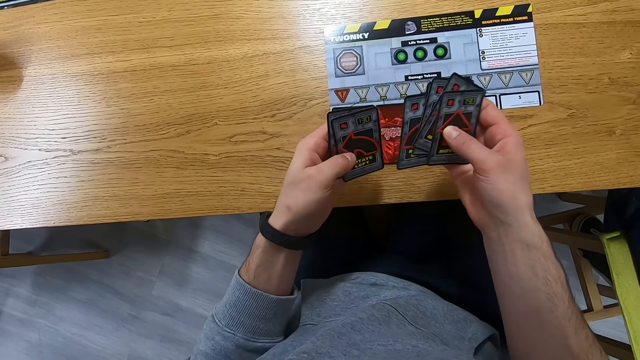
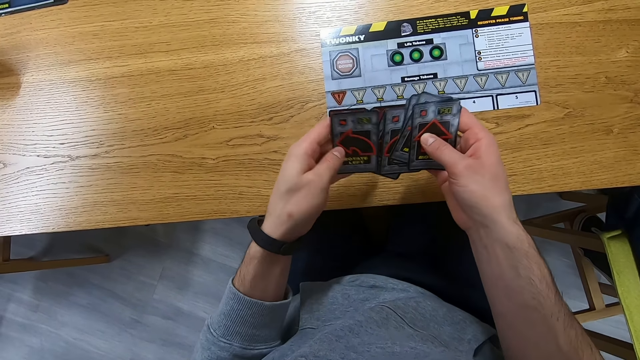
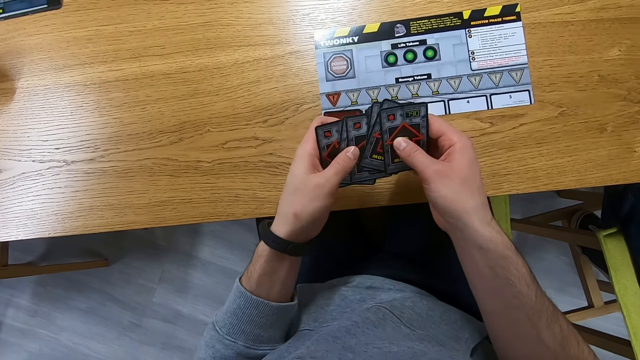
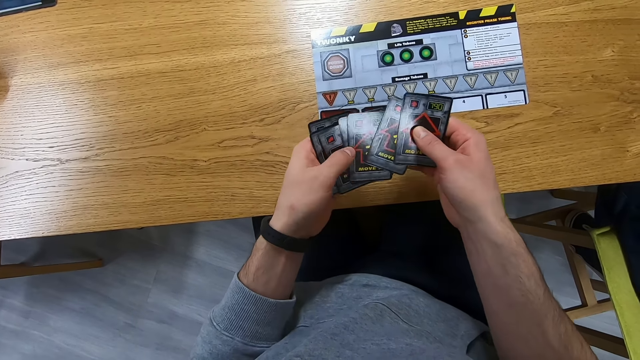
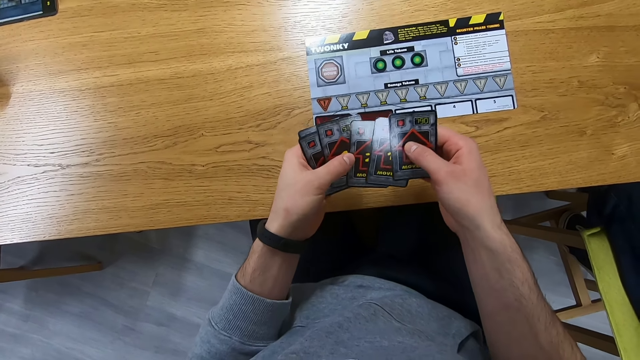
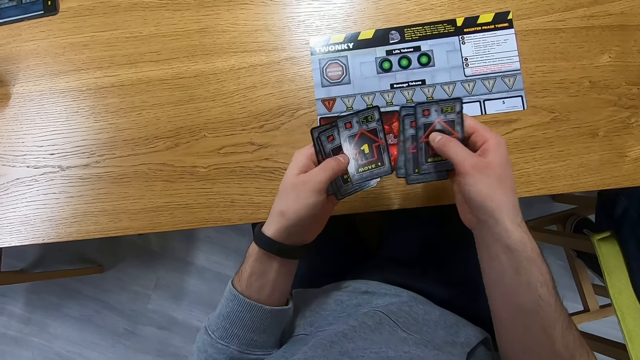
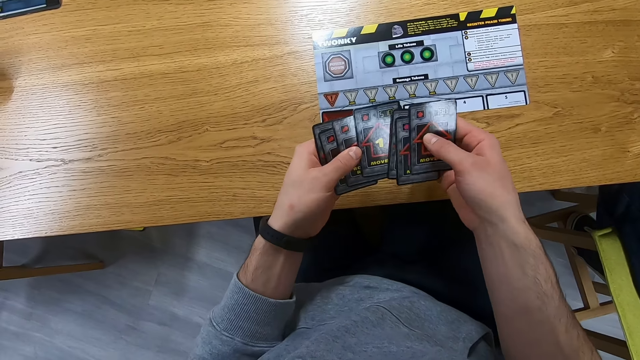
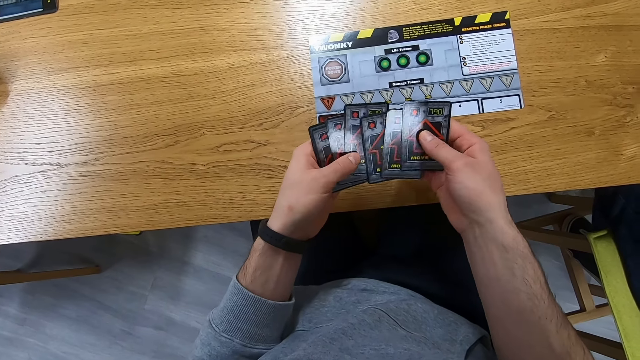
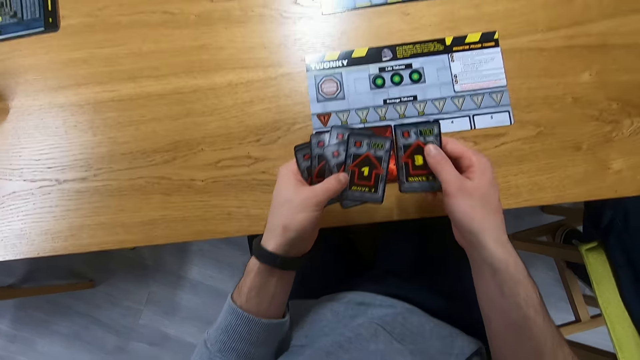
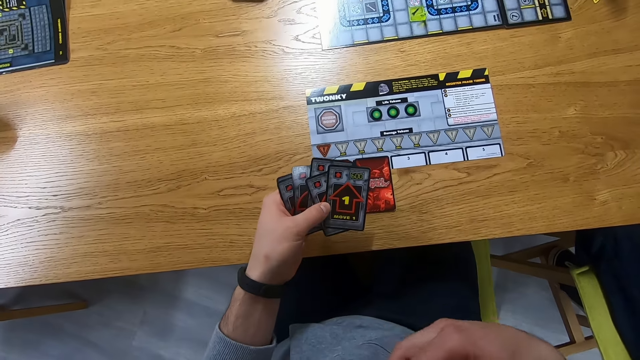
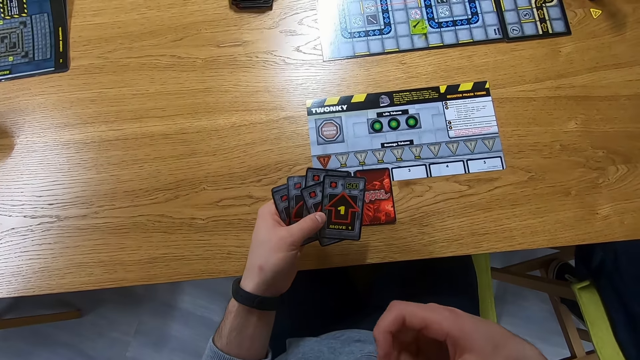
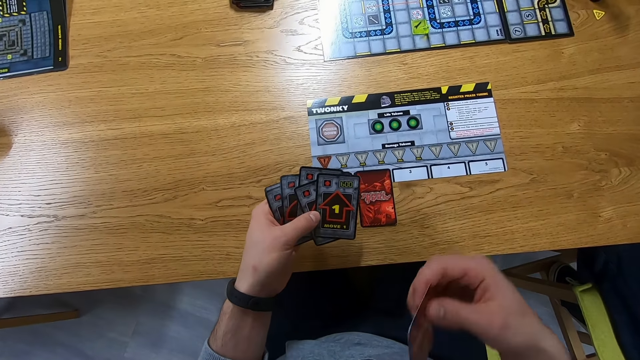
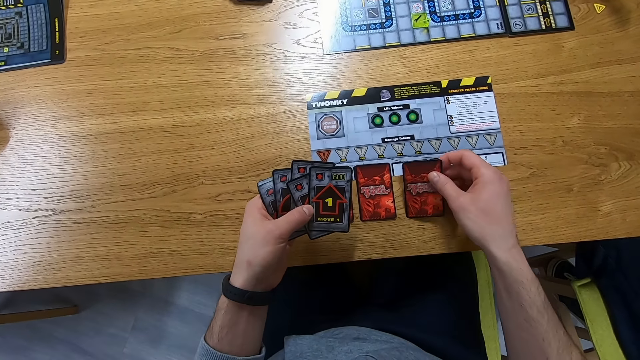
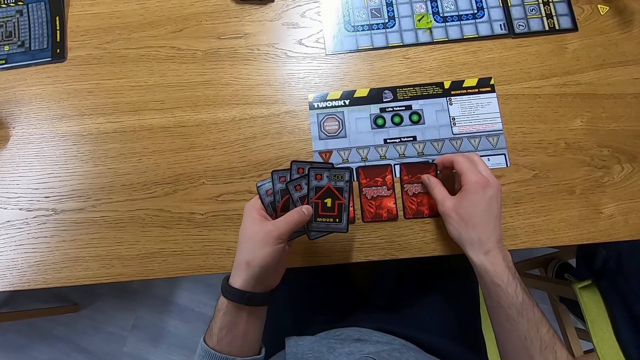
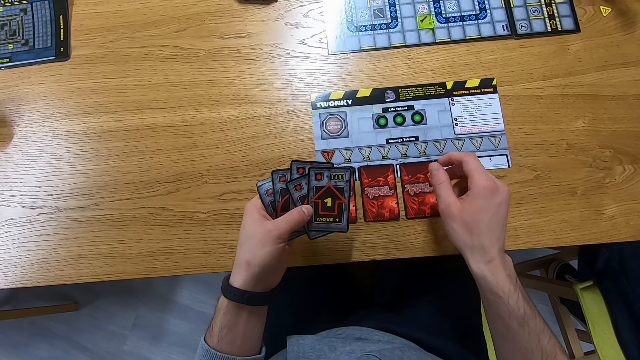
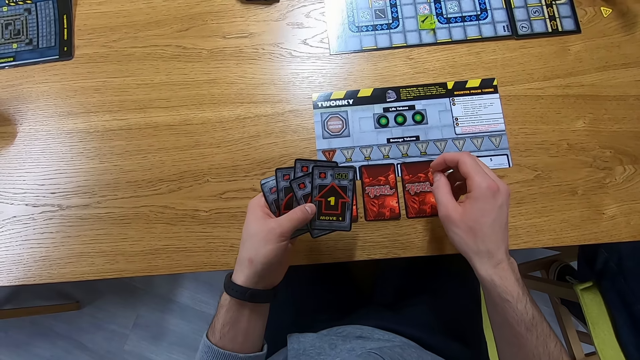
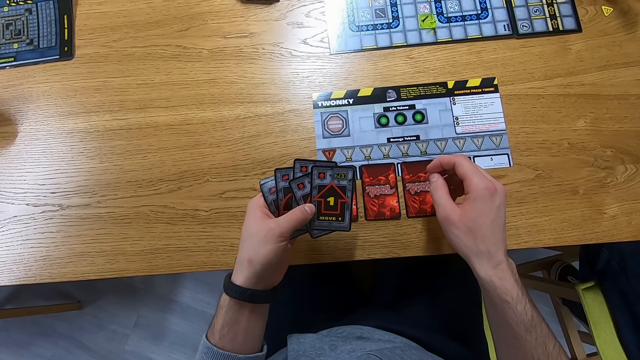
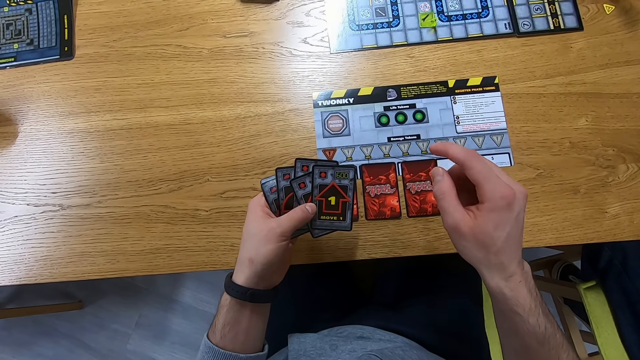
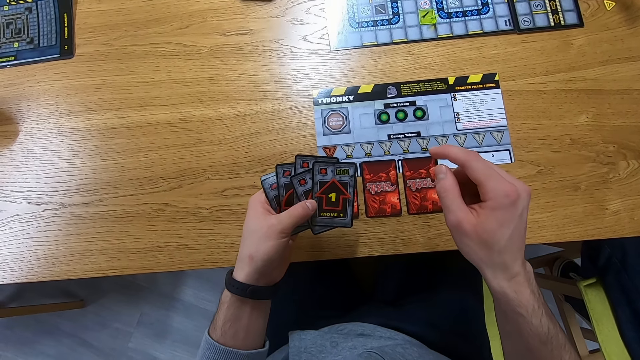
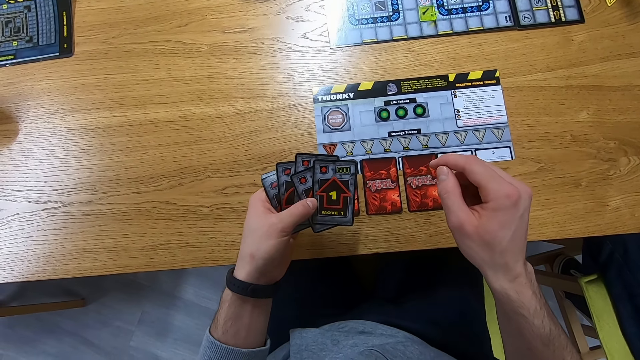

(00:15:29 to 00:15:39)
The camera wearer places a card on his chest. He places a card on the game board.

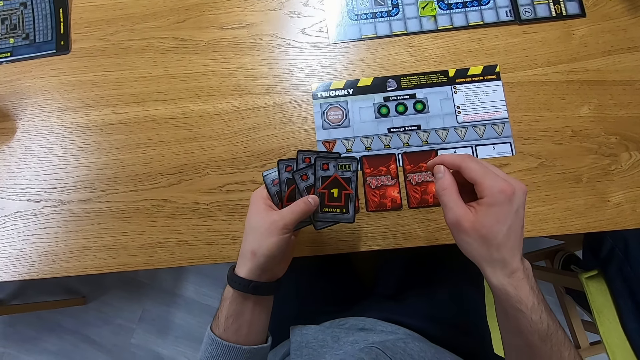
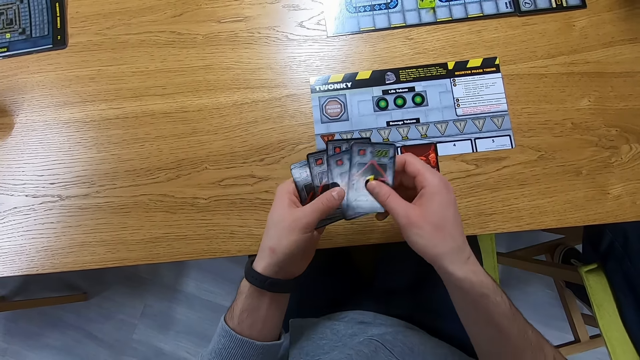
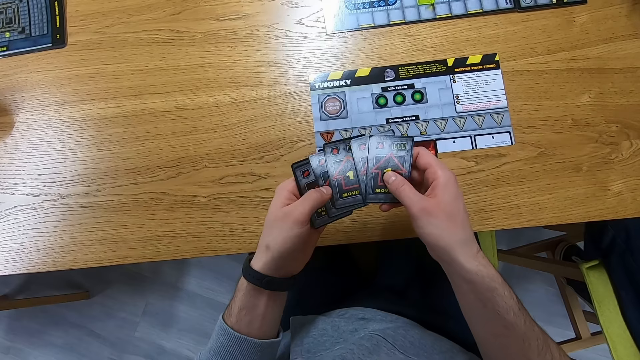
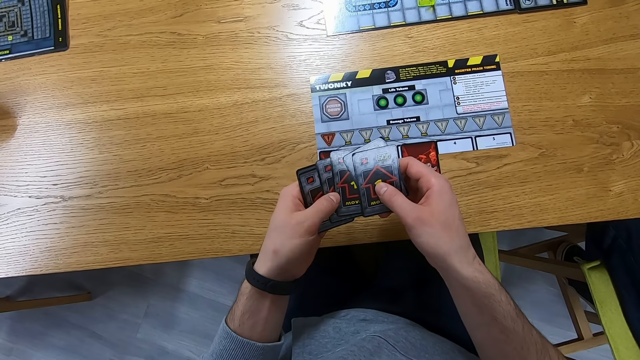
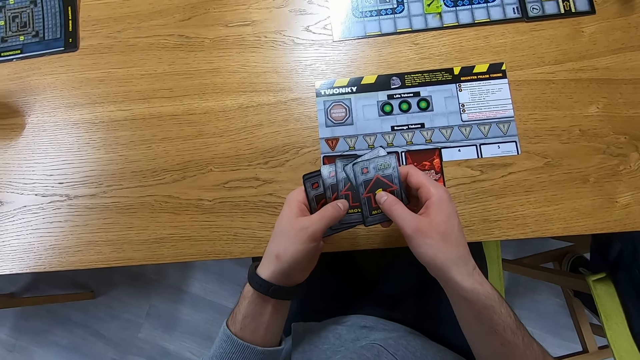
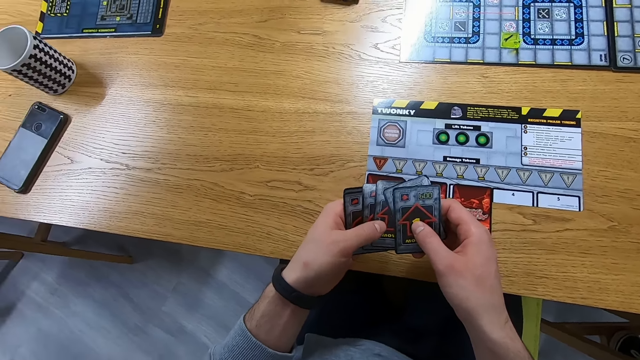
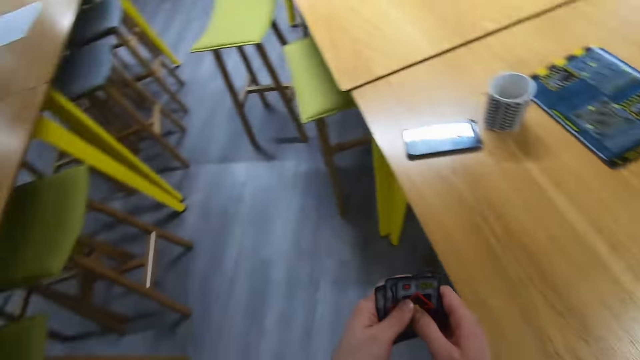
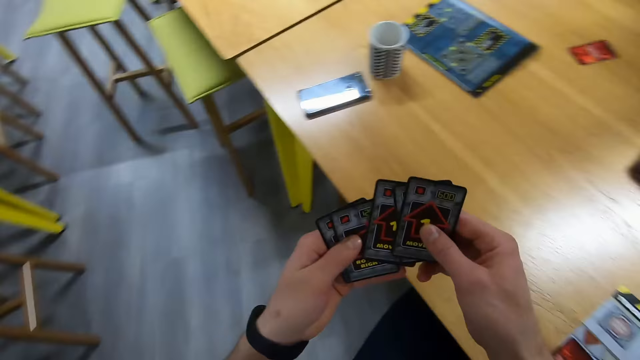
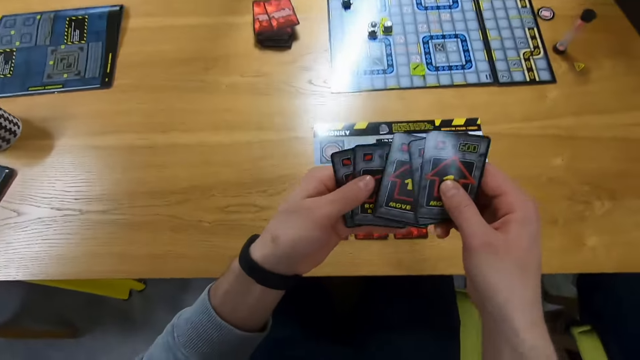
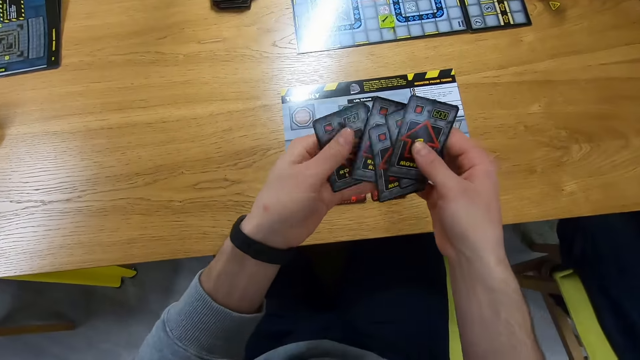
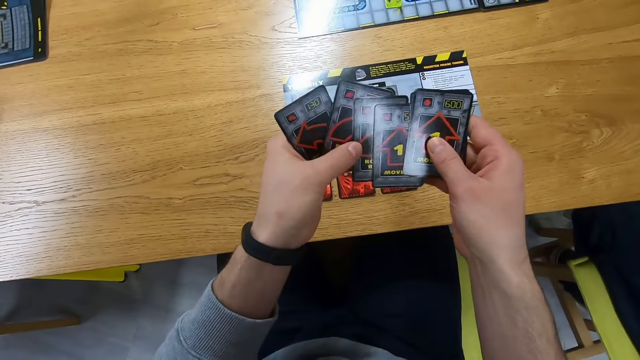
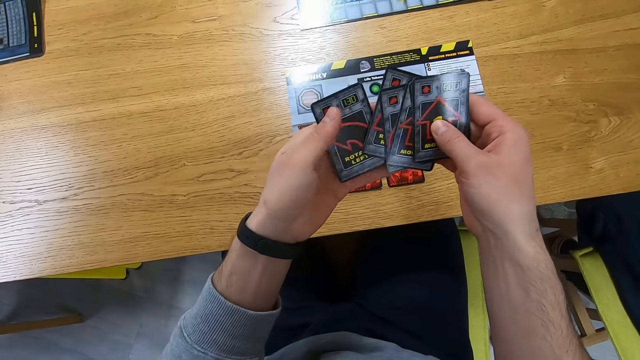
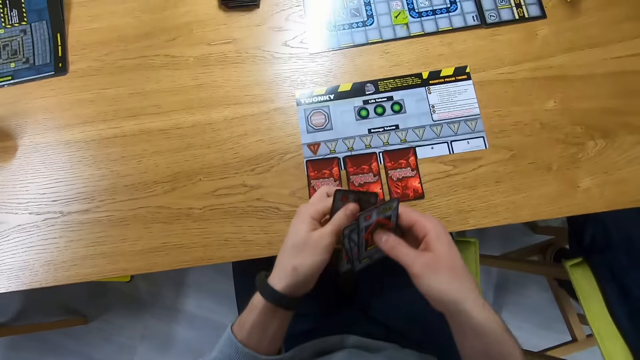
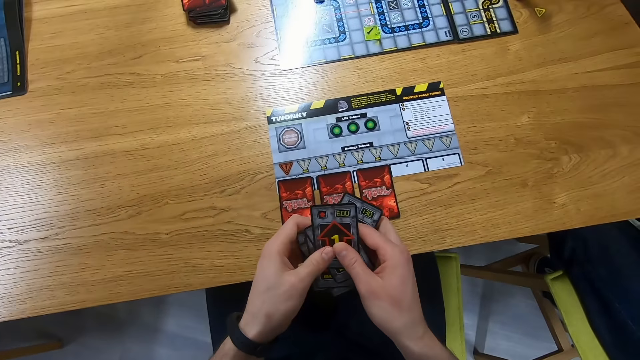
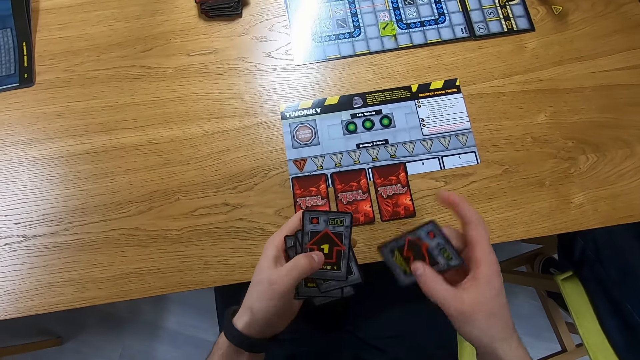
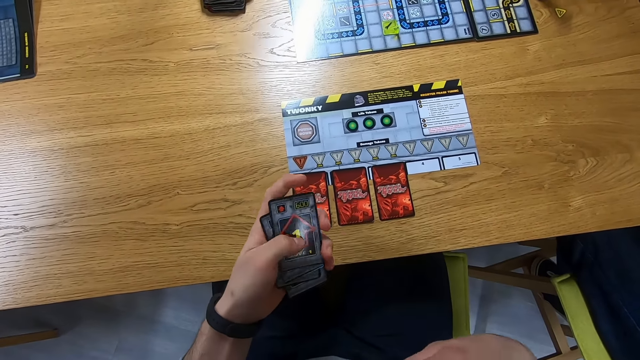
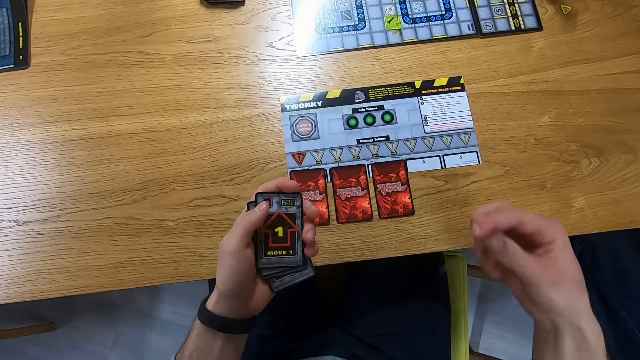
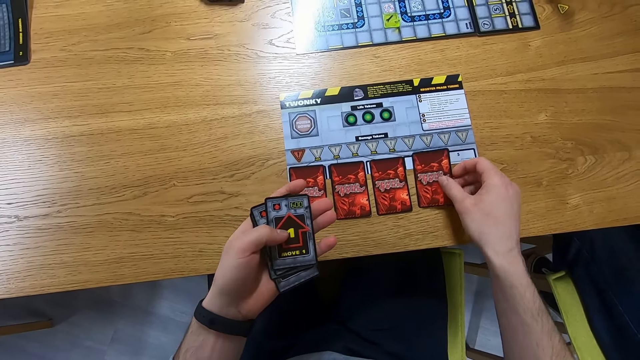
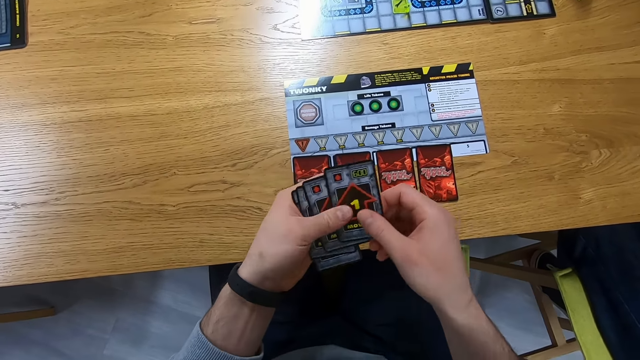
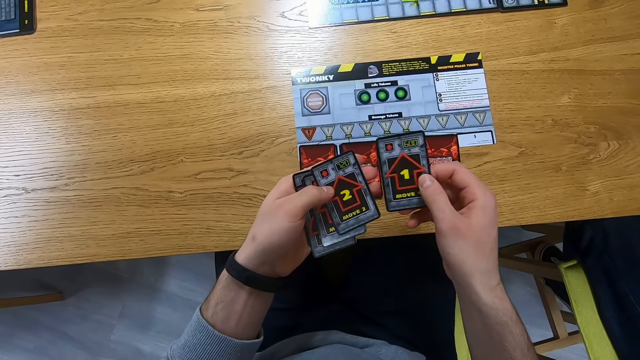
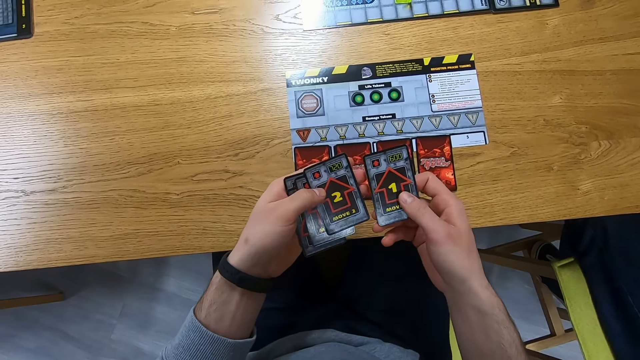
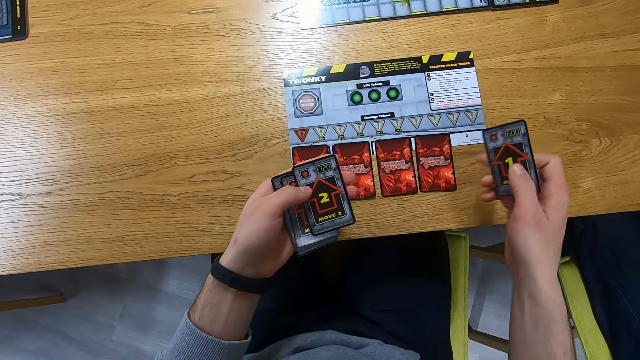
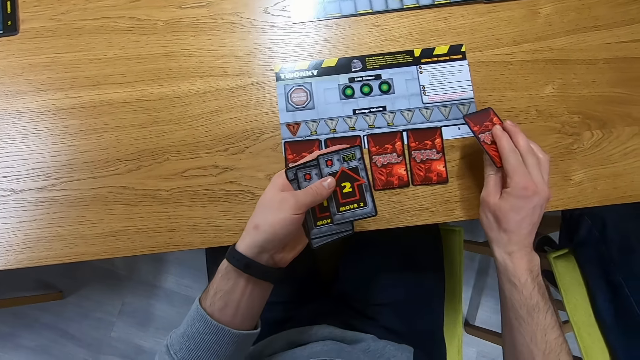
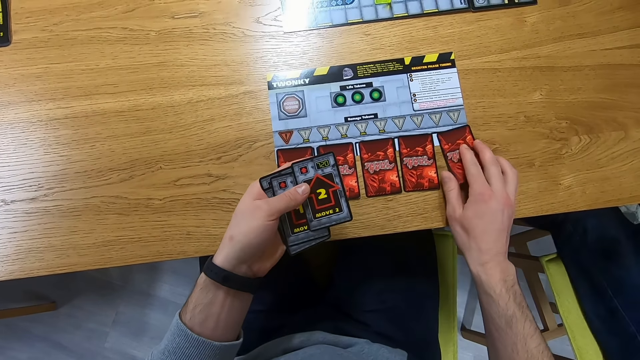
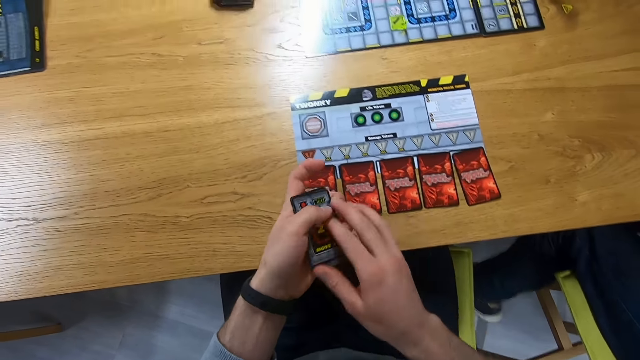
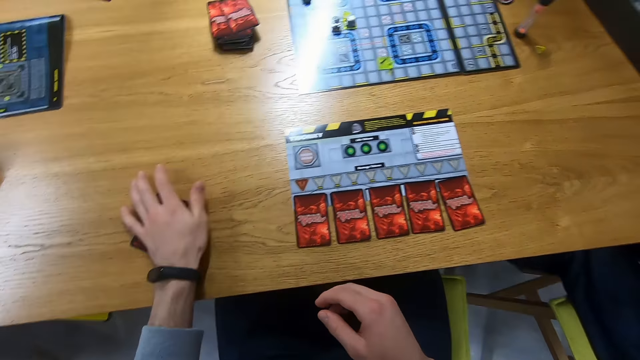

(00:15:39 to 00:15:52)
The camera wearer looks at the cards. He reshuffles the cards. He looks around the room. He looks at the cards. He reshuffles the cards. He places a card on his chest. He places a card on the game board. He looks at the cards. He places a card on the game board. He places other cards on the table.
